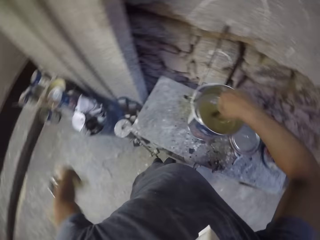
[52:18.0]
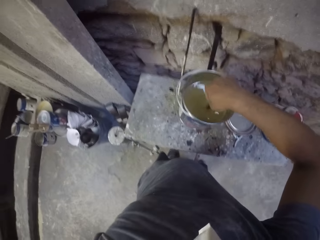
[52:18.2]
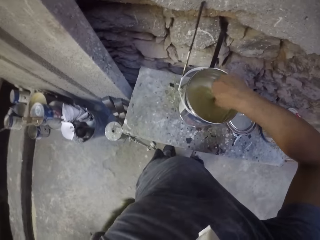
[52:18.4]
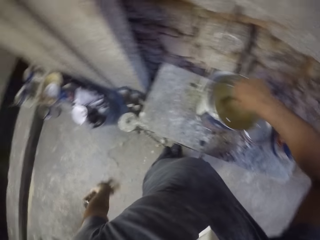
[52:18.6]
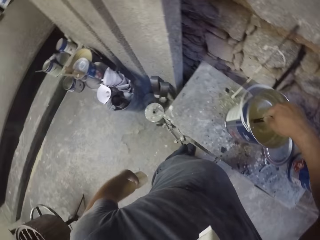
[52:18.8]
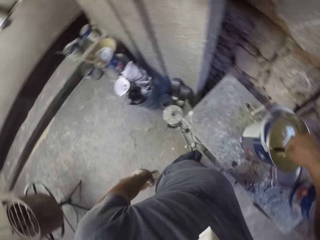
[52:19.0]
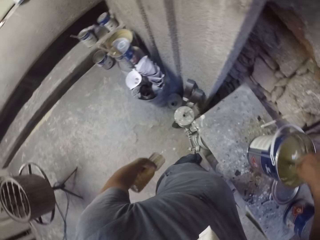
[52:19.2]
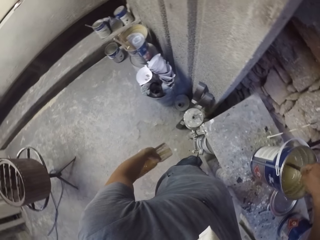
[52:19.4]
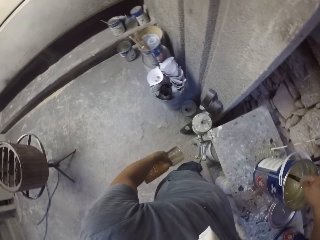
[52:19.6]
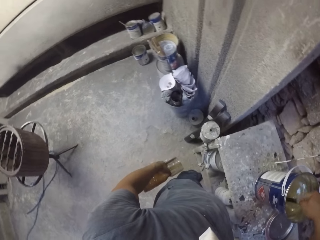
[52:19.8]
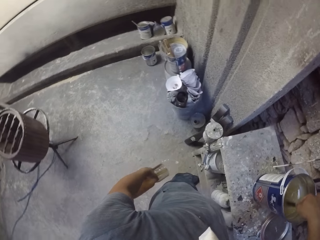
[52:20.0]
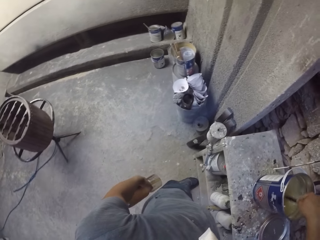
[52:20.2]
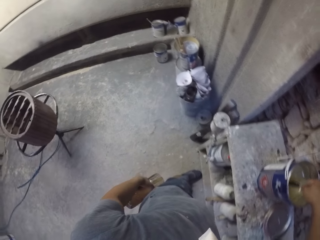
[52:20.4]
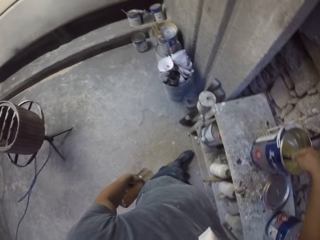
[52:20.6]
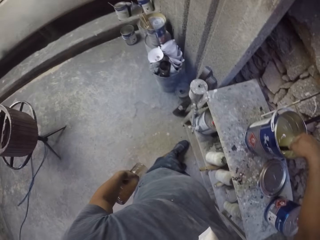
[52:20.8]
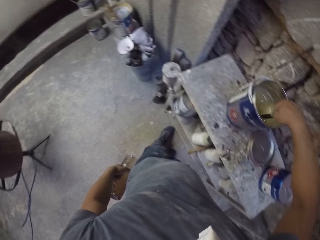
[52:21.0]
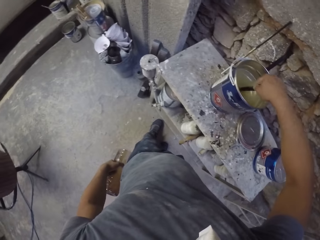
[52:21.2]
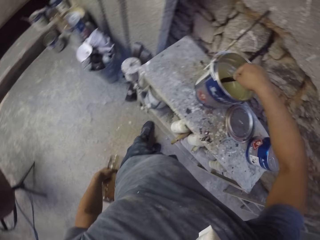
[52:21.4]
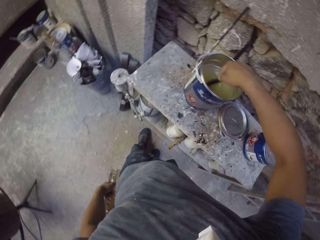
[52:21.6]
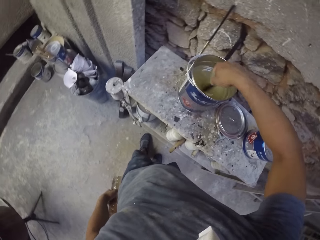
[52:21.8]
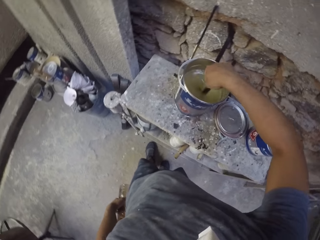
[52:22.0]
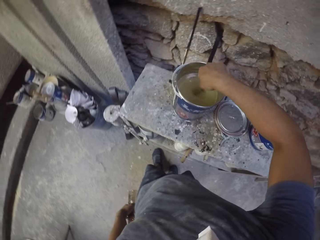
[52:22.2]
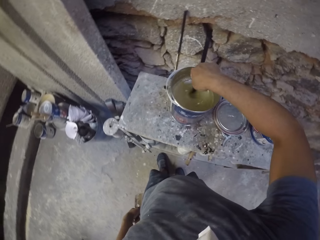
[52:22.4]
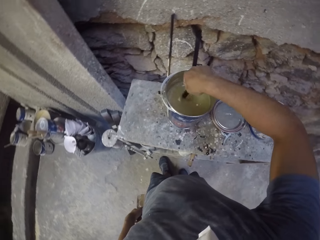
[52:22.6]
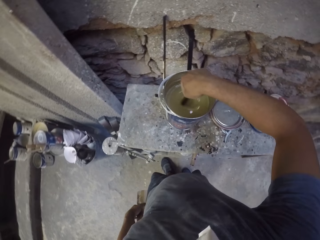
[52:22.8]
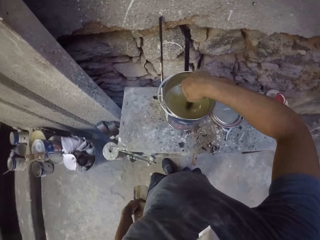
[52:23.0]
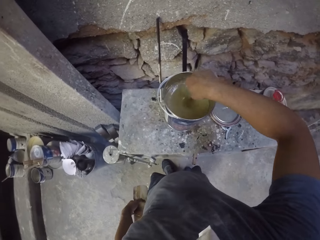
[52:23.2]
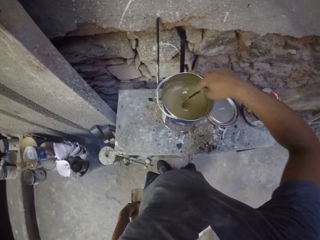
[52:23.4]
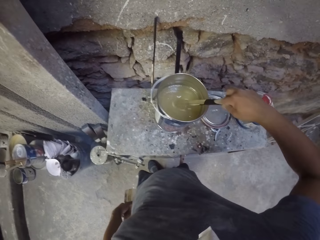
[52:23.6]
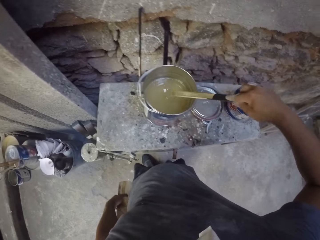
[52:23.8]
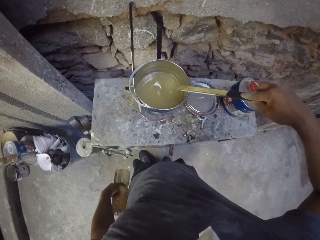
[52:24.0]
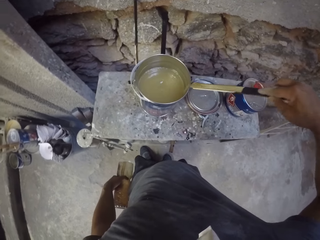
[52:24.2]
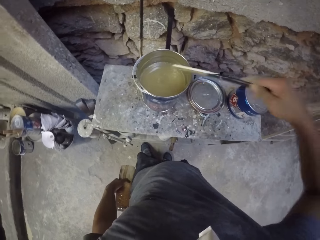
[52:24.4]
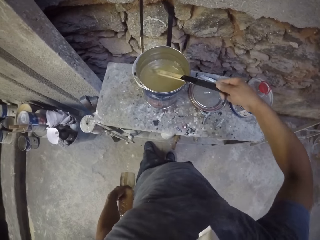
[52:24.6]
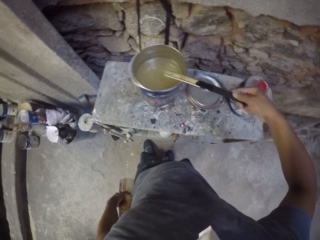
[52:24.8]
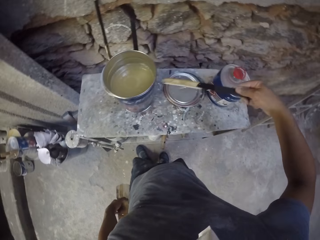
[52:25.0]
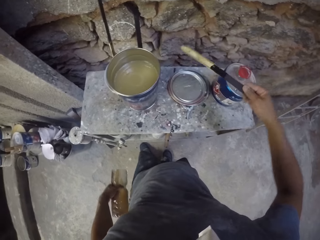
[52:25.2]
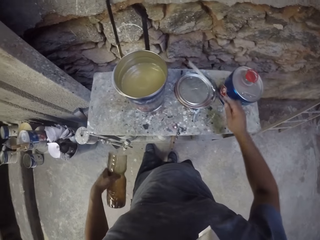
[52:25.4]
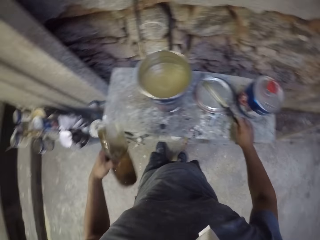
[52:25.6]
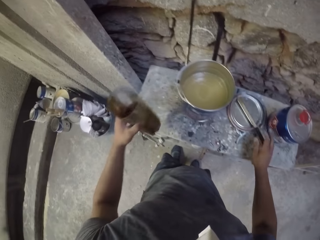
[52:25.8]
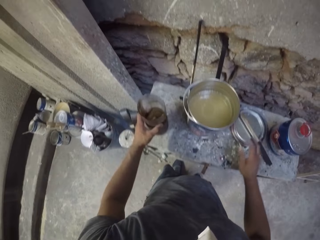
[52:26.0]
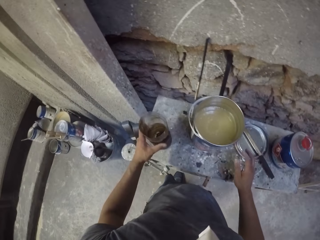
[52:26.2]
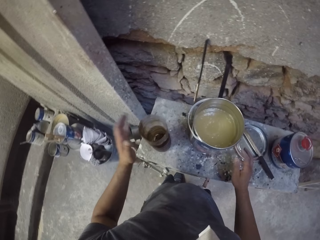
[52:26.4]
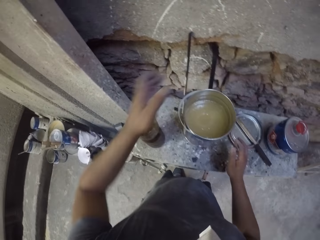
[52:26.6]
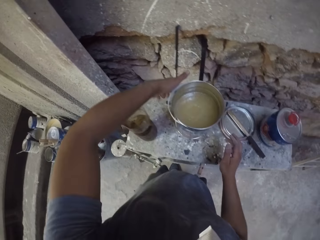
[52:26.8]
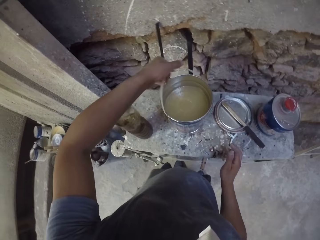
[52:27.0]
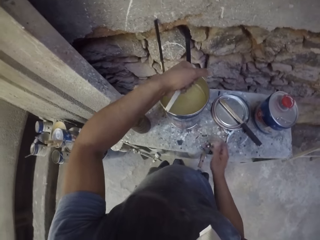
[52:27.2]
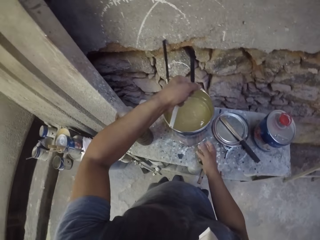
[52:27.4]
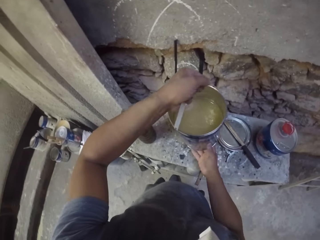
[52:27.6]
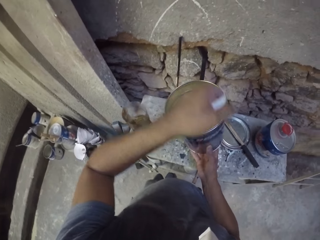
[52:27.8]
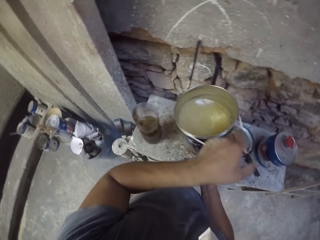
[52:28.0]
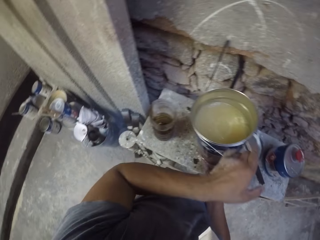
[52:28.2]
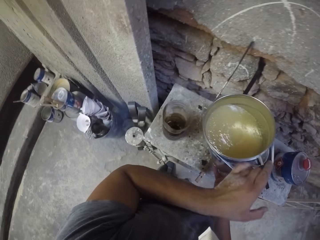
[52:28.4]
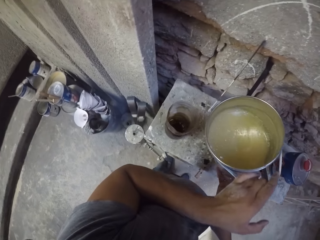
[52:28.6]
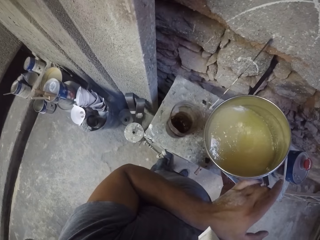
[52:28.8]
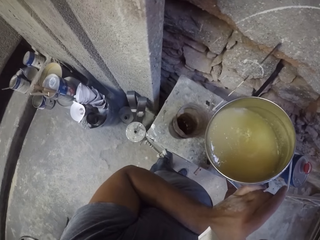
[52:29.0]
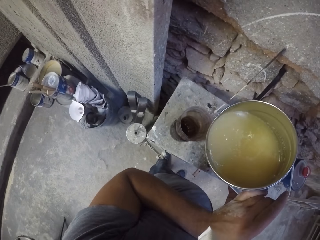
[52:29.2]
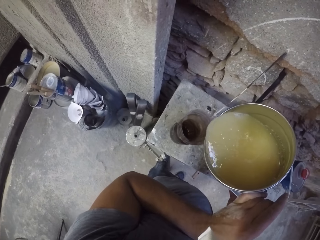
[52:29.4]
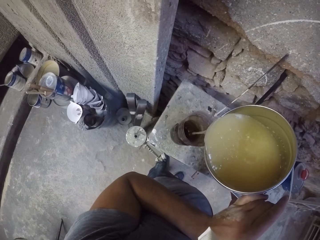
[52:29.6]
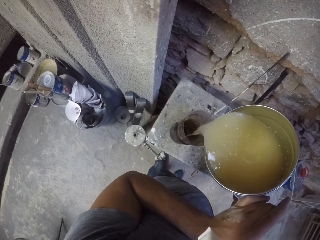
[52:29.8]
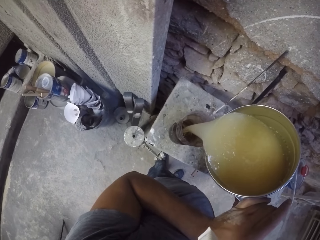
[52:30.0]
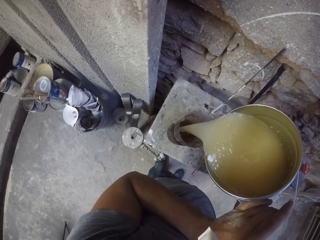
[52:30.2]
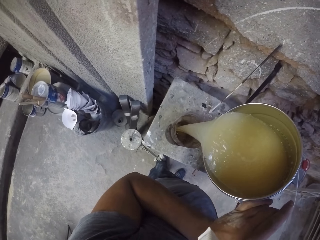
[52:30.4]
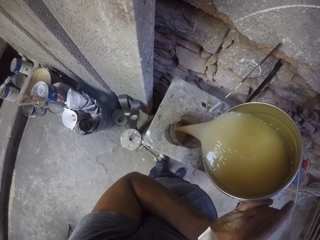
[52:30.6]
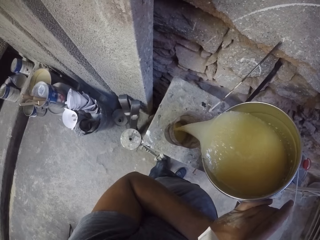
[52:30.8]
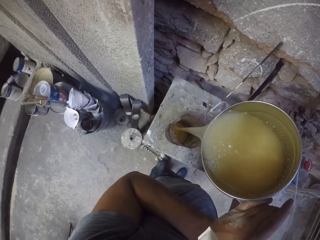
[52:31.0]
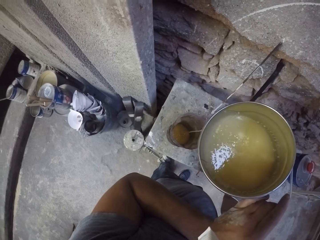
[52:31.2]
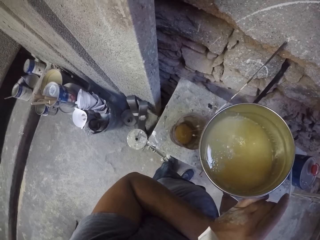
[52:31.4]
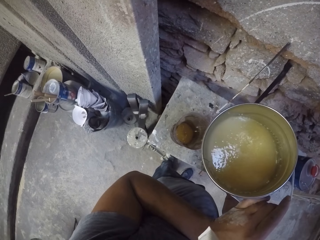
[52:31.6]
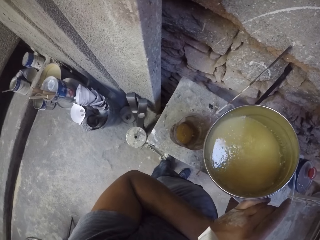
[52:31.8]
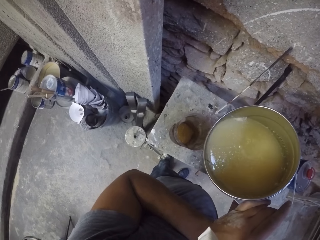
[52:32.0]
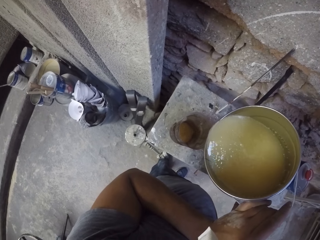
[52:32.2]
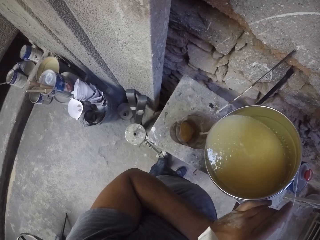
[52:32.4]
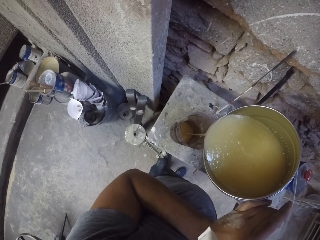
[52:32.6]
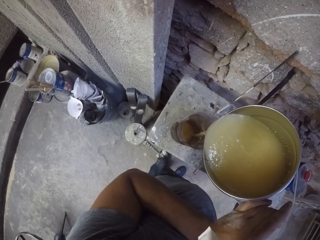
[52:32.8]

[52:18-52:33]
The camera wearer stirs the paint. They stir the paint with a wooden stick or timber on the table. They remove excess paint from the timber. They place the wooden stick on a tin. They place a container down. They lift a paint tin with both hands on the table. They pour paint on the plastic container.

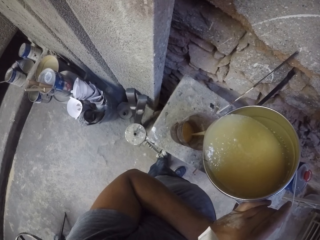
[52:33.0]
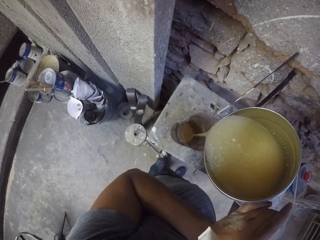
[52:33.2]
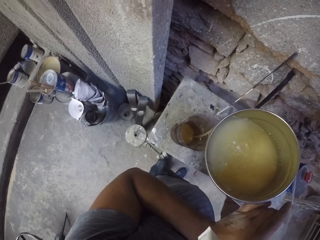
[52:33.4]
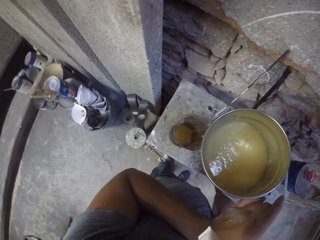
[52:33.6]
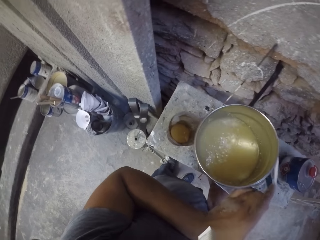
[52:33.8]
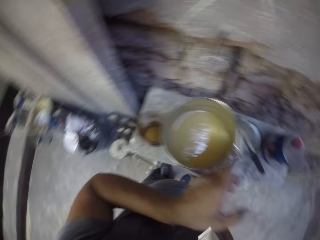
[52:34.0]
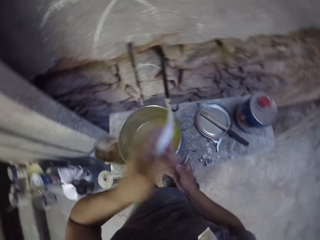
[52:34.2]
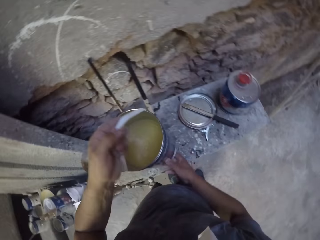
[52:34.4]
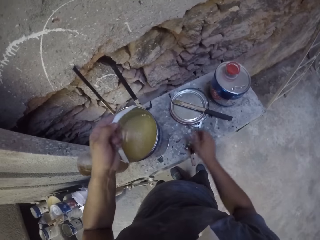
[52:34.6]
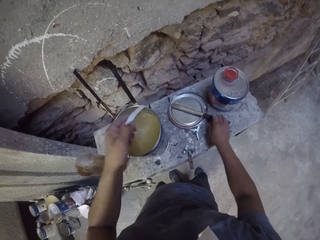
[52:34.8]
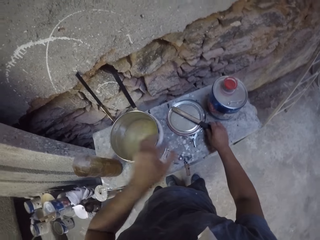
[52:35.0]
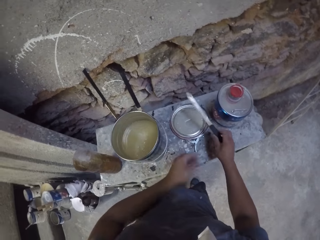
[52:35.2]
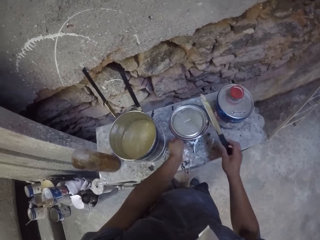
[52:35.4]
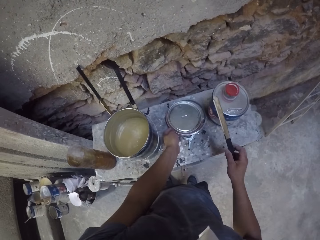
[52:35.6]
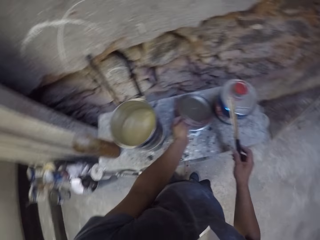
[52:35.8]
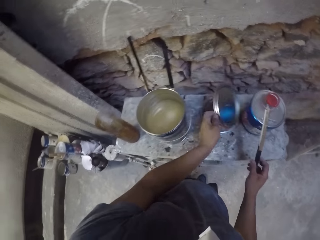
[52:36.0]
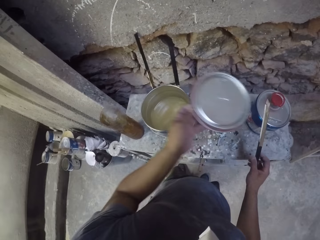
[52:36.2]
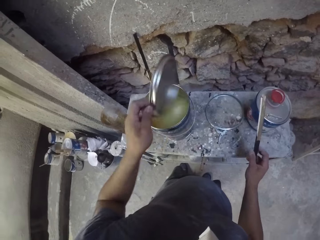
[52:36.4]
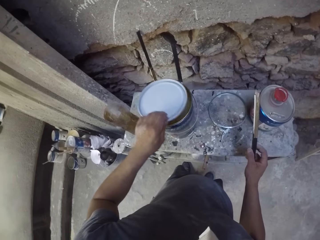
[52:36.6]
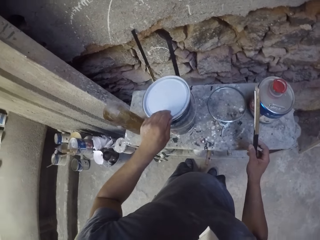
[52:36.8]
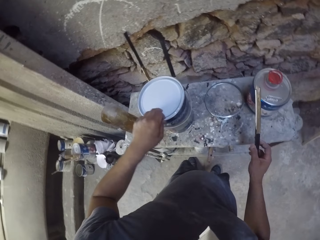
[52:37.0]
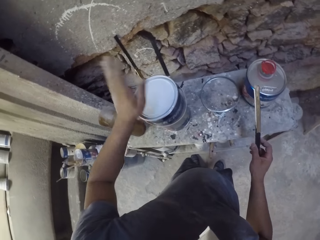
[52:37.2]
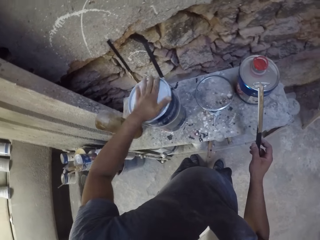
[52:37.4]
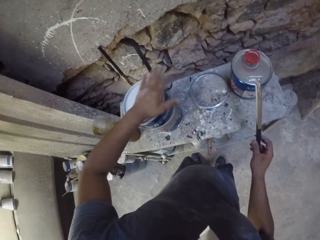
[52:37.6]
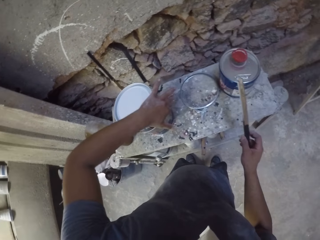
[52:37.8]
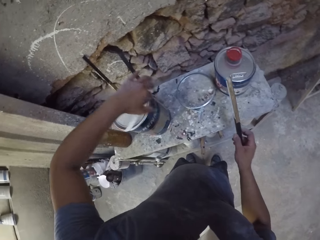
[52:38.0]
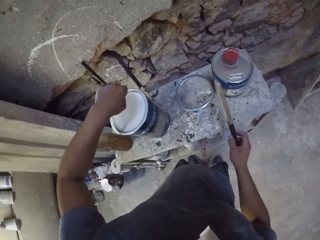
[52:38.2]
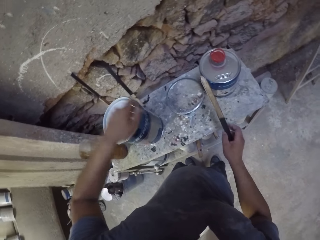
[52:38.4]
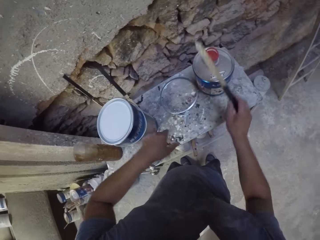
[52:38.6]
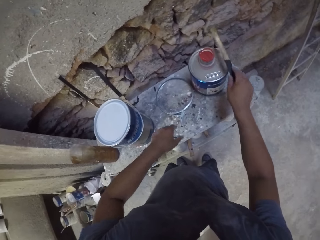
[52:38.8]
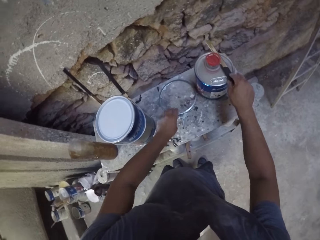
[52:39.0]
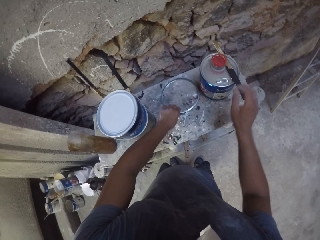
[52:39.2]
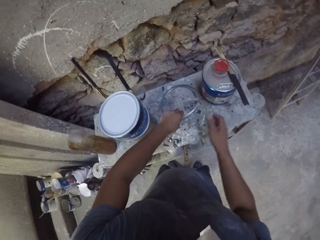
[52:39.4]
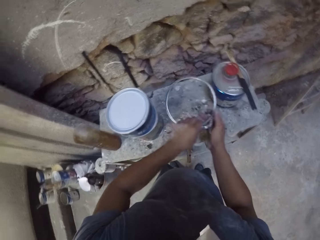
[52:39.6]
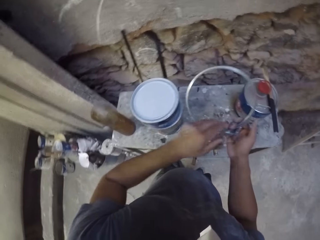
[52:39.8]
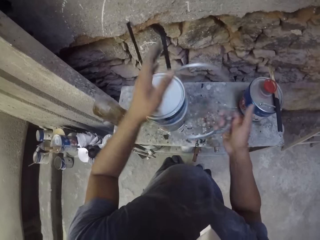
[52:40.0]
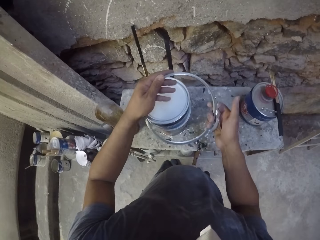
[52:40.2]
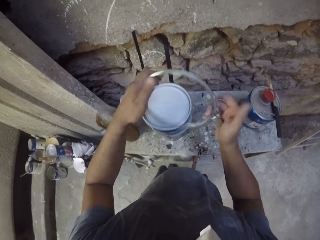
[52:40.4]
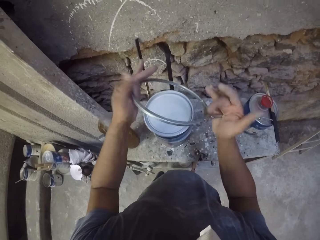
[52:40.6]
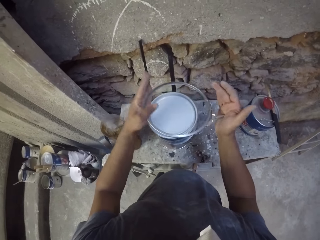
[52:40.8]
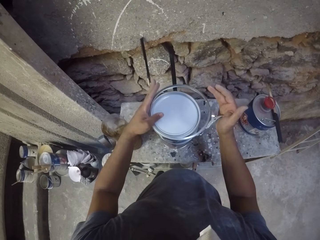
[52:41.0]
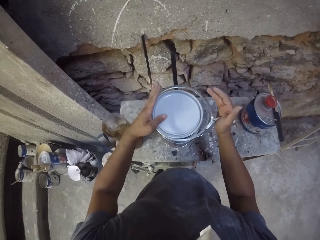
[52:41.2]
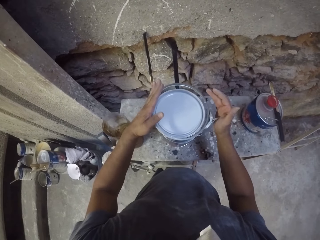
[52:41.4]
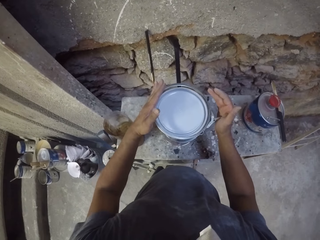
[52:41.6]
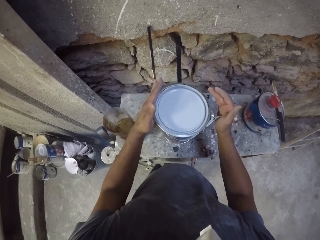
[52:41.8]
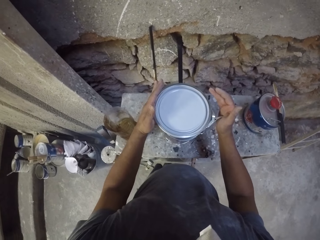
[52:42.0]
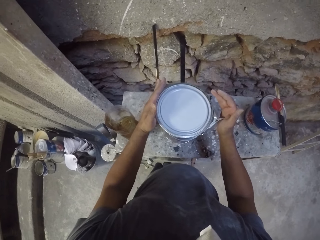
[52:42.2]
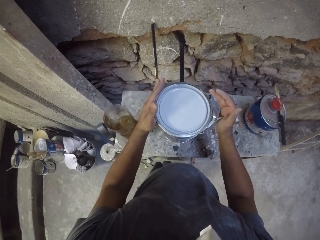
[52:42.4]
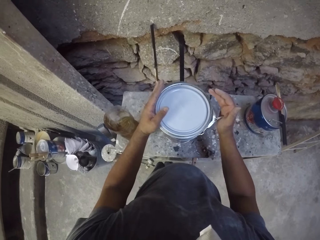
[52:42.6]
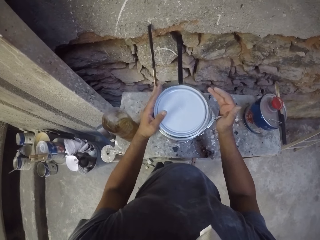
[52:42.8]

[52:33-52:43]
The camera wearer places a paint tin or paint can on the table. They pick a wooden stick on the table, pick a tin lid on the table, and close the paint can with the lid. They tap the container with hands. They place the wooden stick on the tin. They pick a tin ring on the table. They close the paint can. They put the tin ring on the container.
